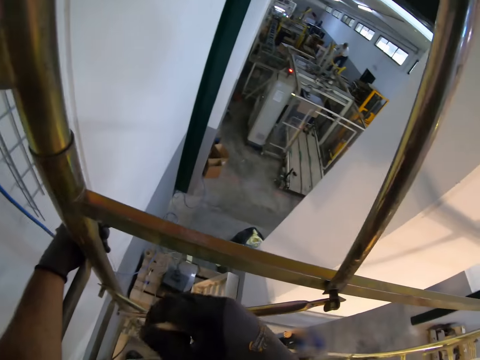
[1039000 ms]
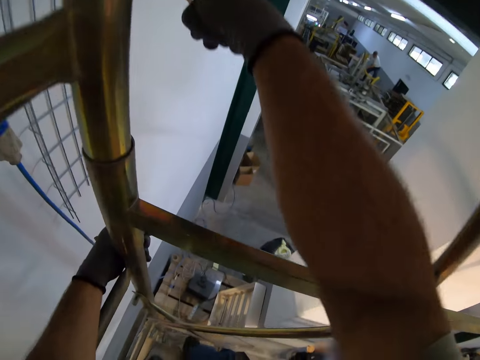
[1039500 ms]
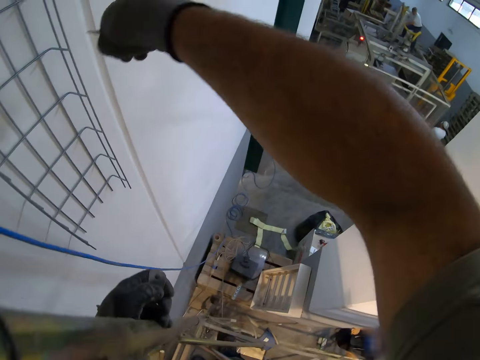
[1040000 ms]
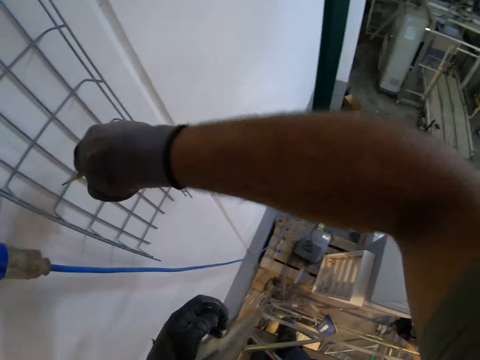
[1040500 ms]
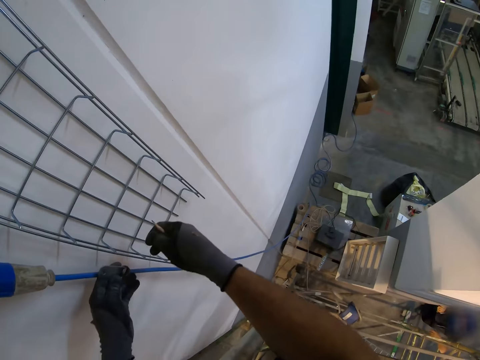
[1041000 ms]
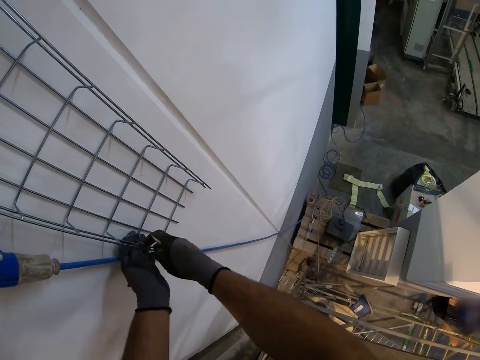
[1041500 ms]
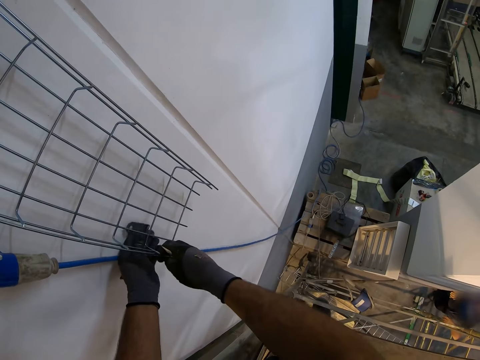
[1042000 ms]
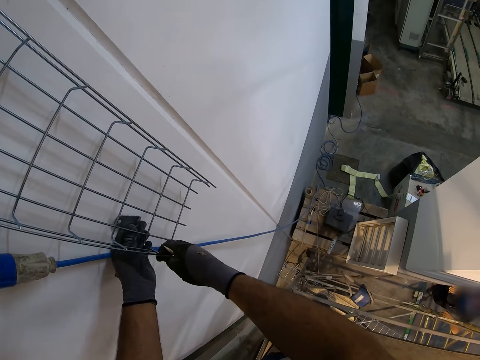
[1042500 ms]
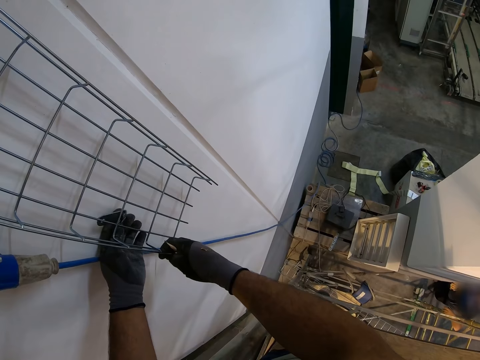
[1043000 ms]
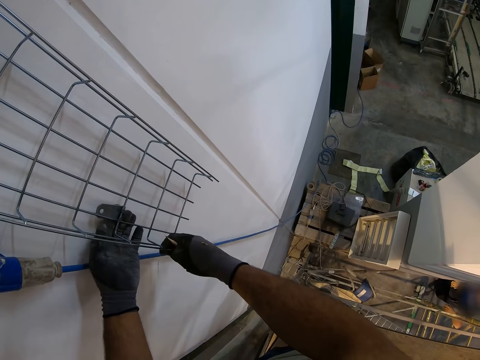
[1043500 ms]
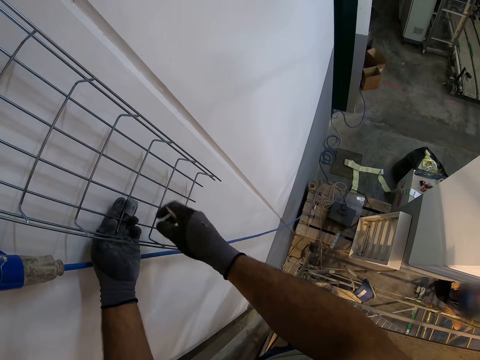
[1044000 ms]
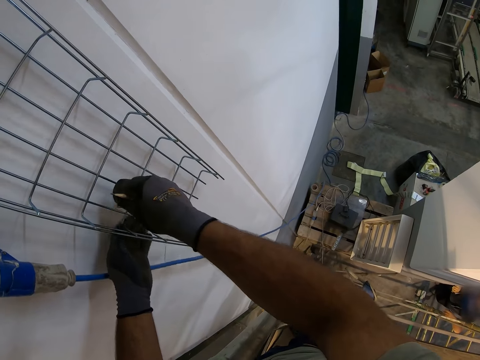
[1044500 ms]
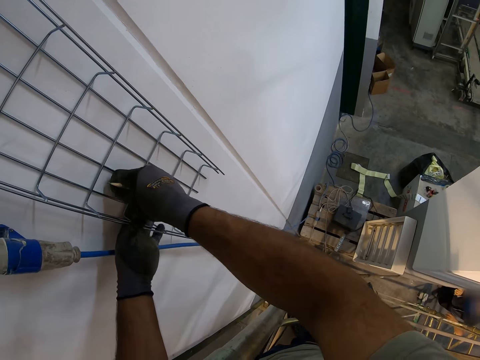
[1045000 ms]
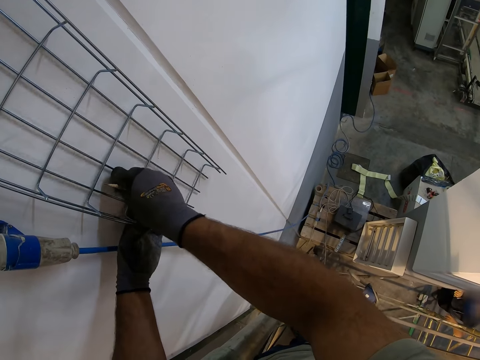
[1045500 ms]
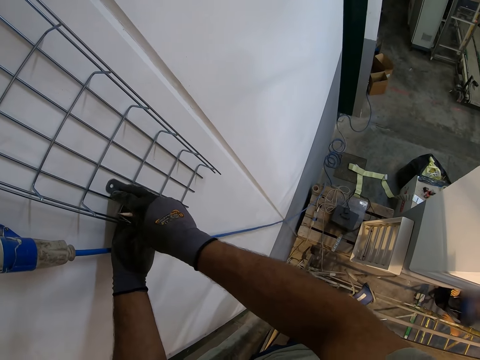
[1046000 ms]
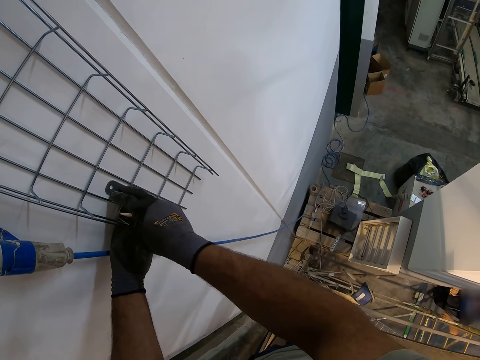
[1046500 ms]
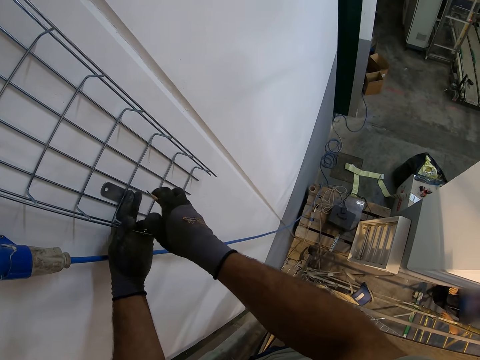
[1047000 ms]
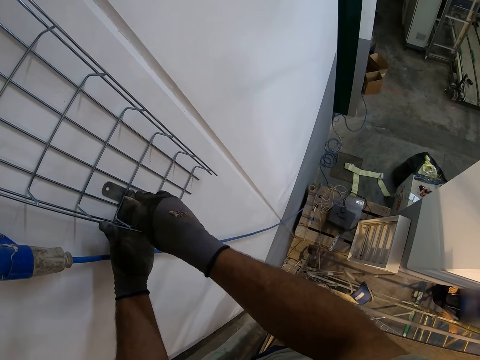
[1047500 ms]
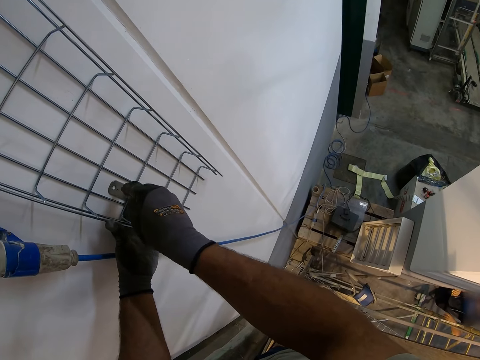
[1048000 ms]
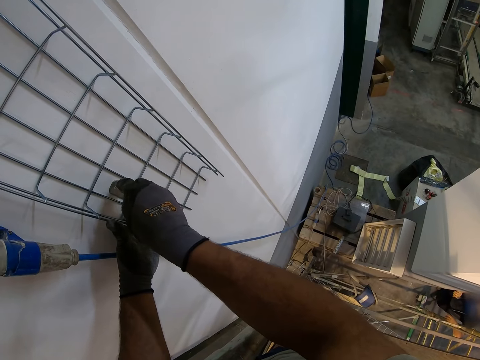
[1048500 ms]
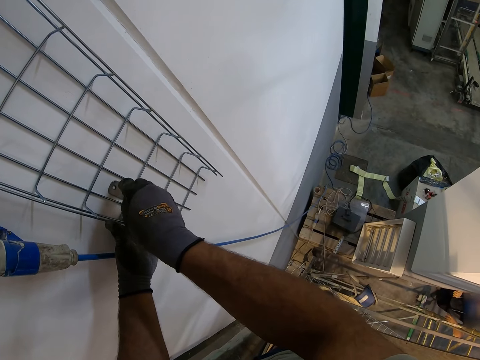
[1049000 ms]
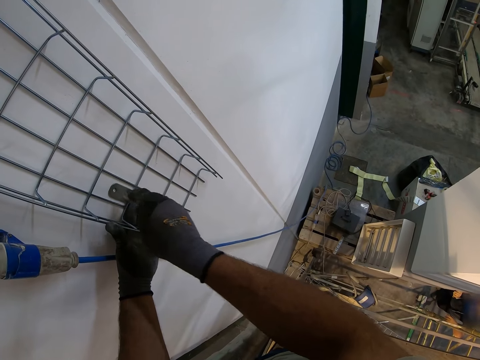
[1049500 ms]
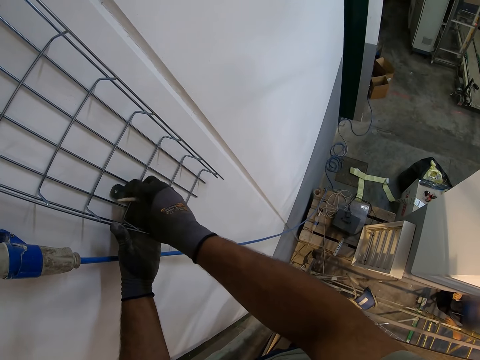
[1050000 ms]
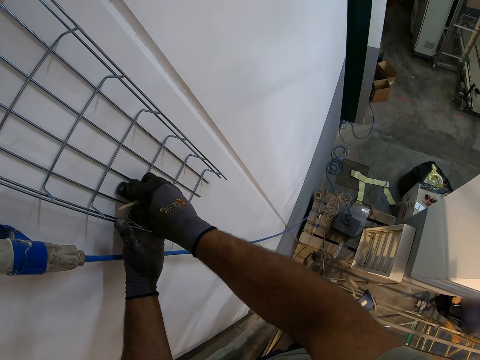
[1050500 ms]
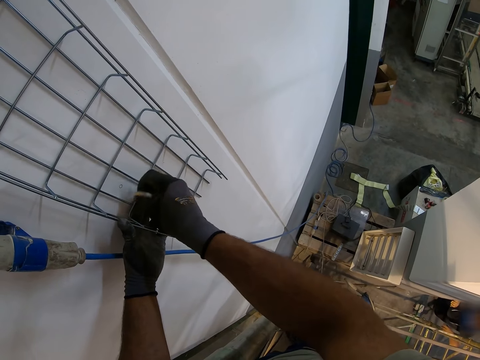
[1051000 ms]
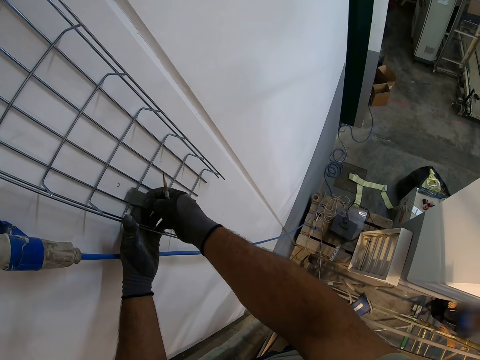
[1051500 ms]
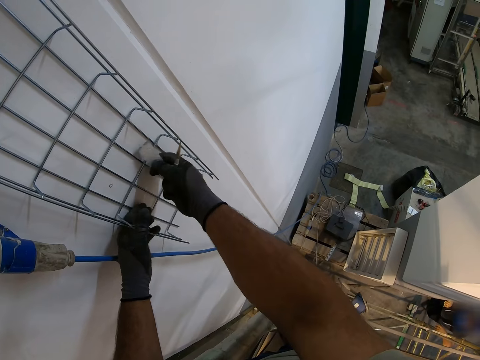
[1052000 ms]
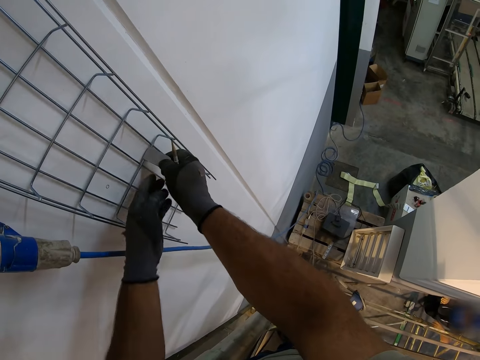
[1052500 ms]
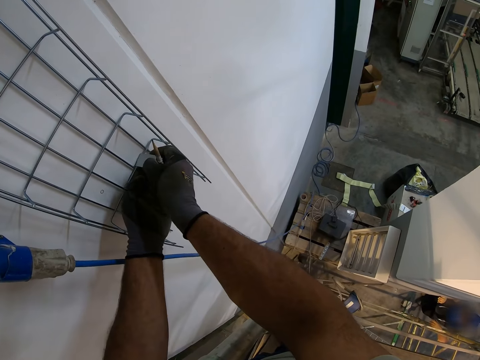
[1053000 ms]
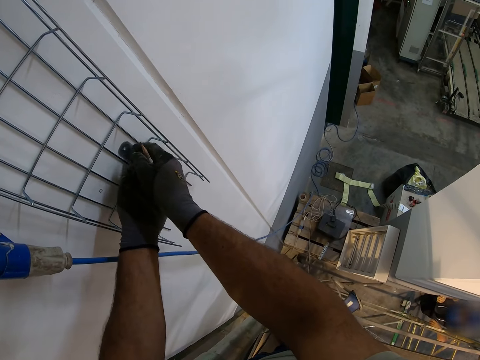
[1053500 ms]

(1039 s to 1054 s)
The camera wearer holds the wire mesh. They walk on the ladder. They fix cast steel on the metal mesh. They put some marks on the cast steel. They hold the pencil.

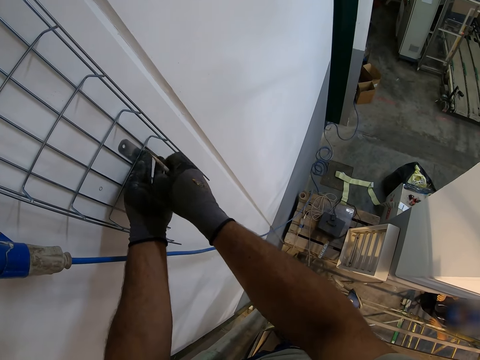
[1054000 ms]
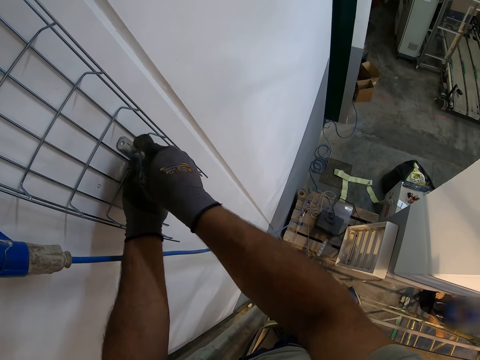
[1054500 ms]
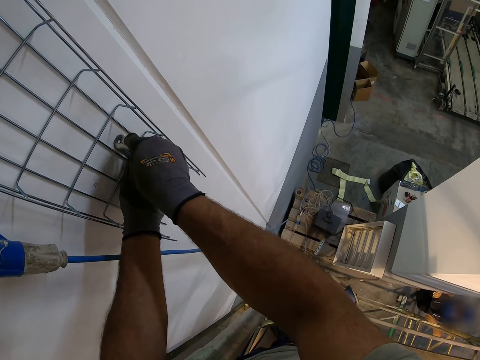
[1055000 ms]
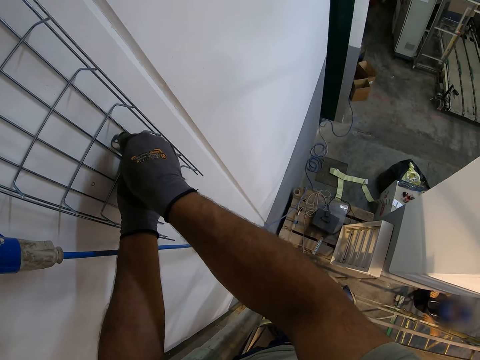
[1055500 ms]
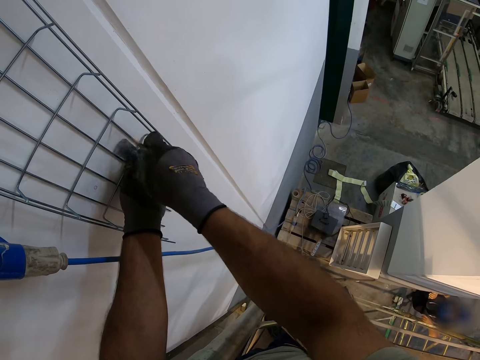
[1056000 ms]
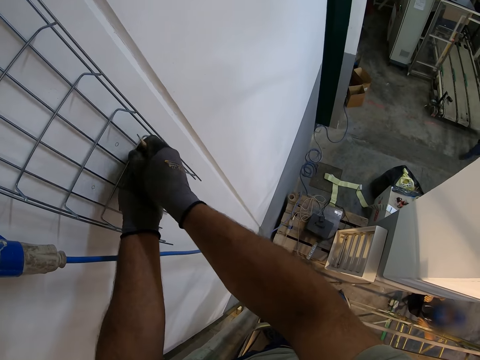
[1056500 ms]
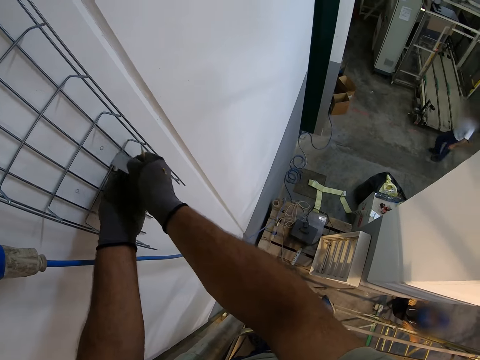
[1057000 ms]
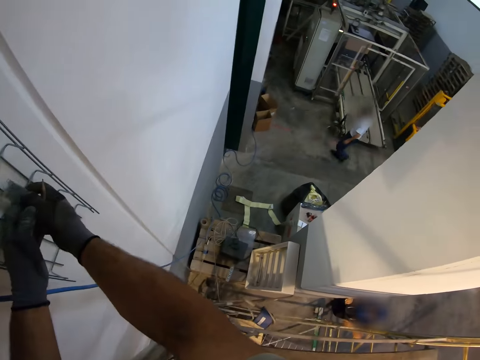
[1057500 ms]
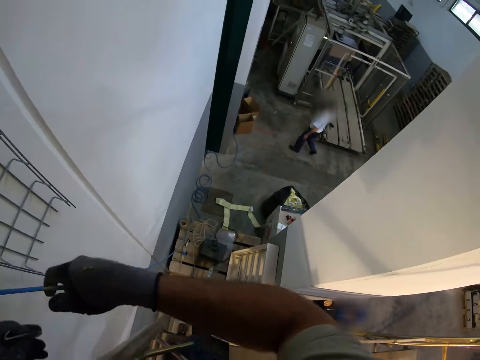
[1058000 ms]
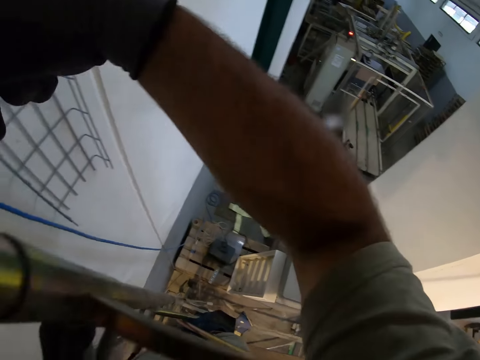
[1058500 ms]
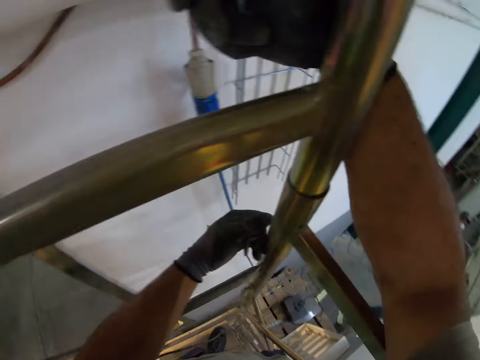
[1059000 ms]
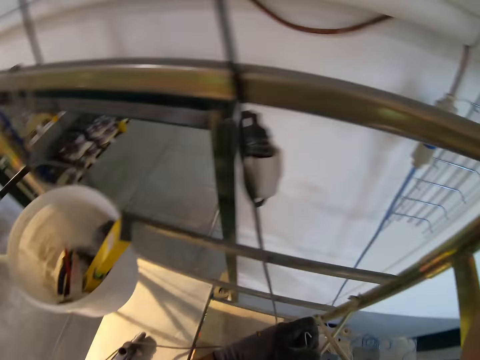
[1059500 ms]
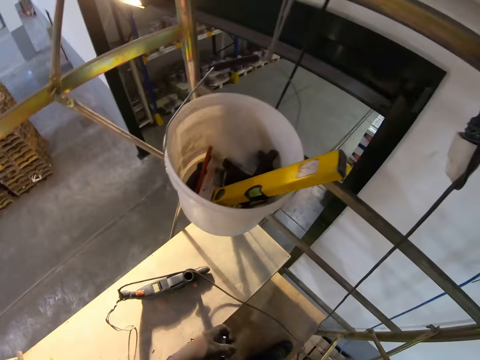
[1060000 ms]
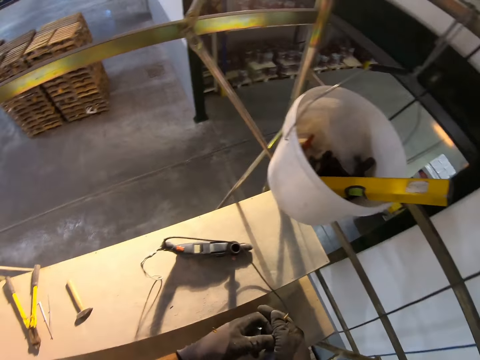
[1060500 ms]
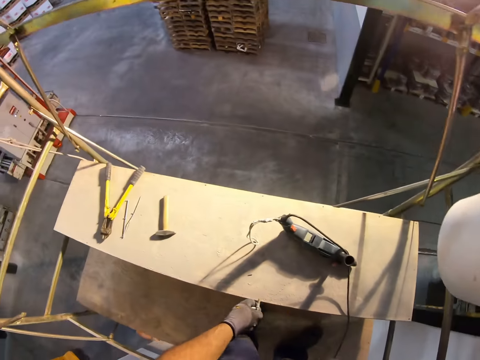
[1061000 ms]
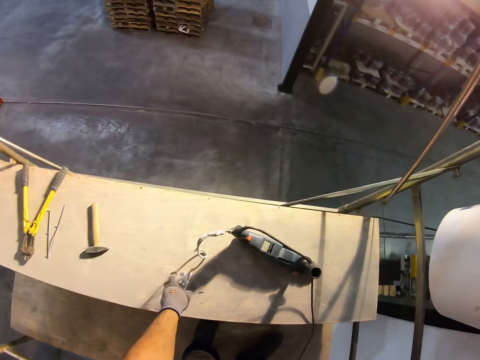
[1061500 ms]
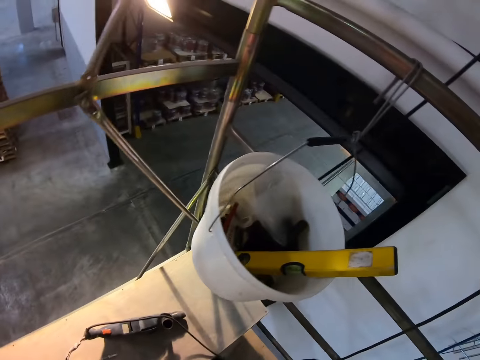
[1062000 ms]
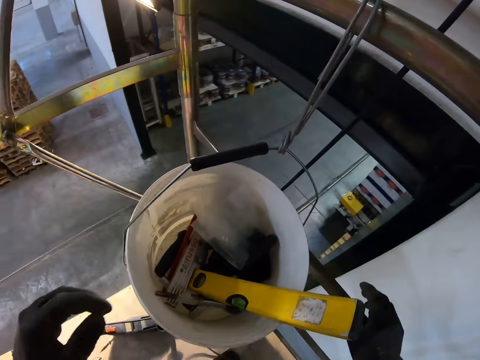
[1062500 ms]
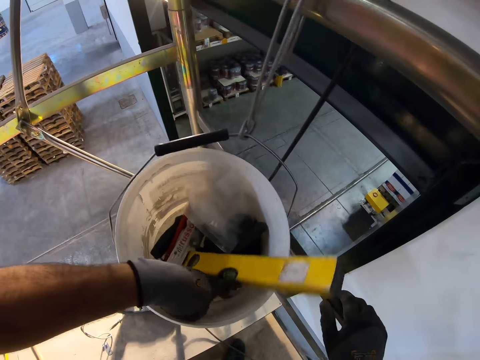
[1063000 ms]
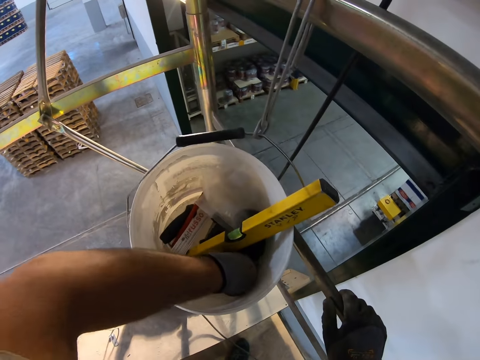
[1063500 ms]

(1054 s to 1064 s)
The camera wearer marks on the wall. They remove the hands from the metal mesh and put the metal nail on the wood.

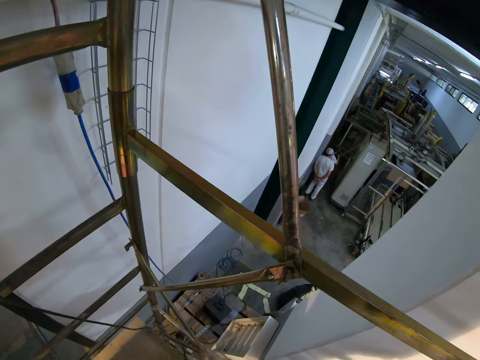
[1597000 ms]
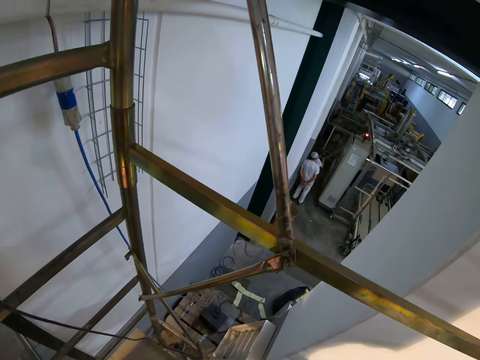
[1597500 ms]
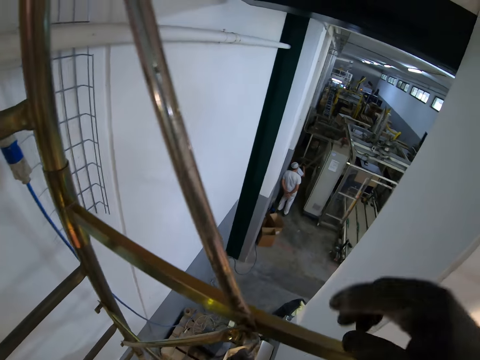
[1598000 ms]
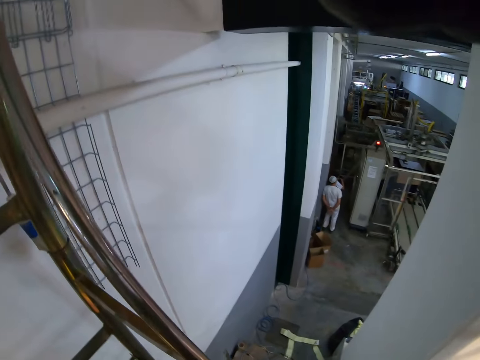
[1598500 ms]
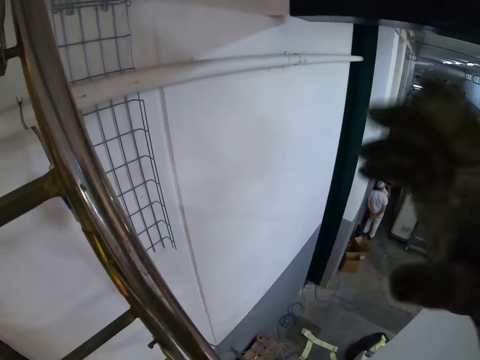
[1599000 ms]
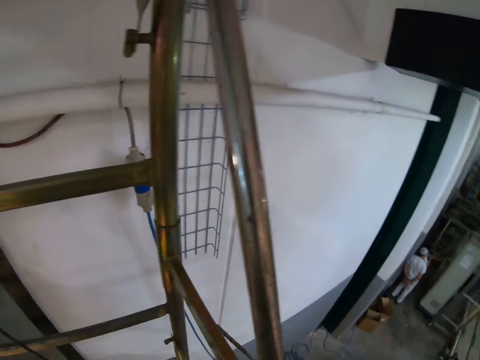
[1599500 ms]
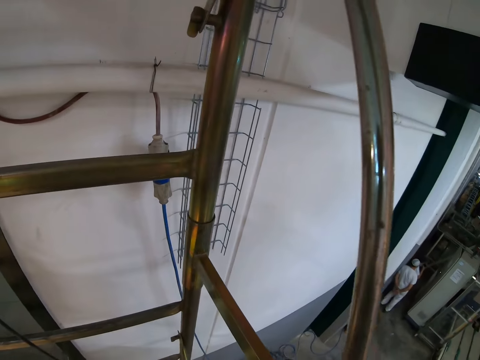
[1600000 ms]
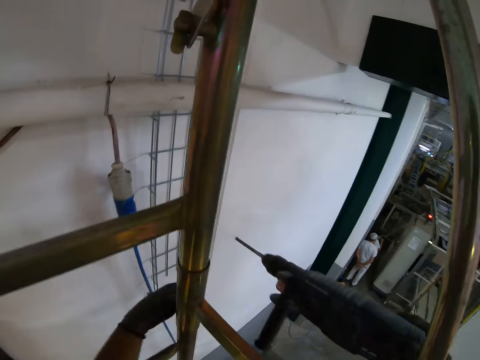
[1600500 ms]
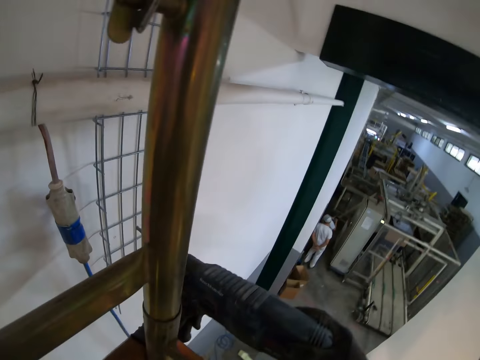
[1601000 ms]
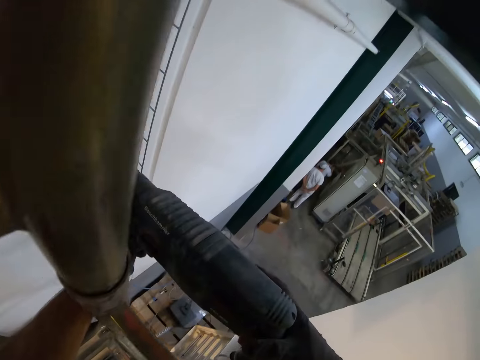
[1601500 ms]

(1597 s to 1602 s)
The camera wearer adjusts the camera. They pick a driller. They stare at the wall.
